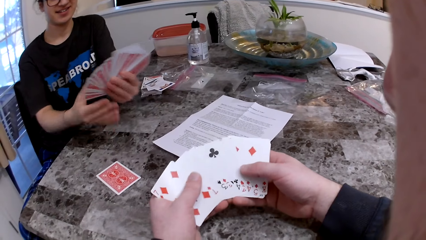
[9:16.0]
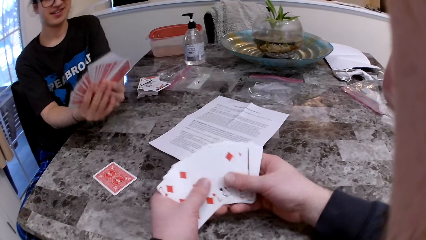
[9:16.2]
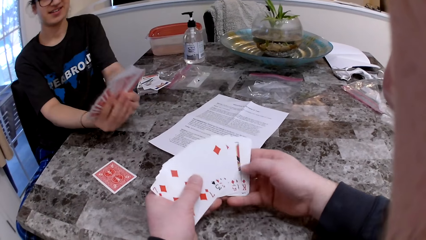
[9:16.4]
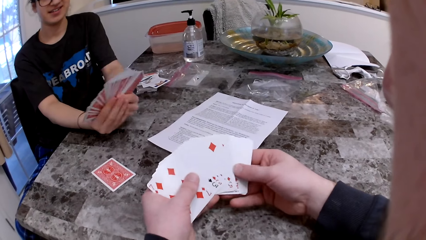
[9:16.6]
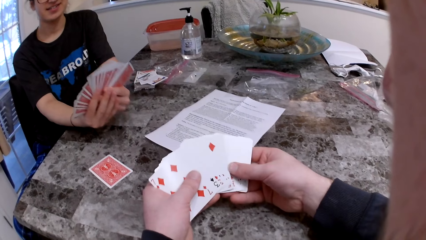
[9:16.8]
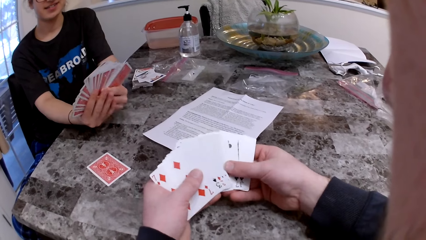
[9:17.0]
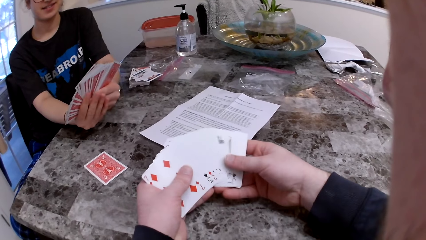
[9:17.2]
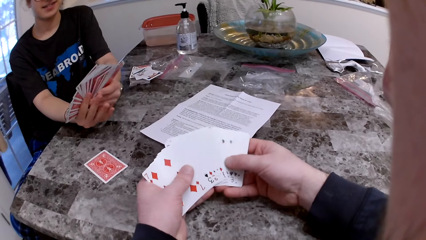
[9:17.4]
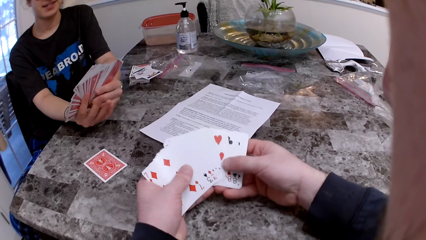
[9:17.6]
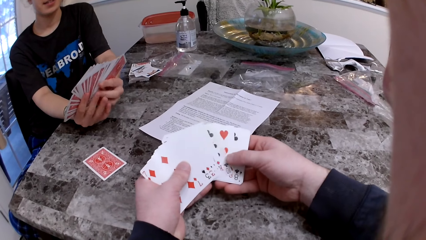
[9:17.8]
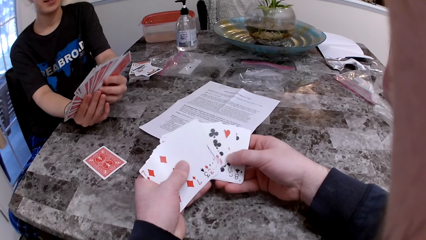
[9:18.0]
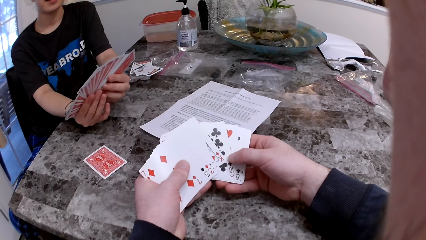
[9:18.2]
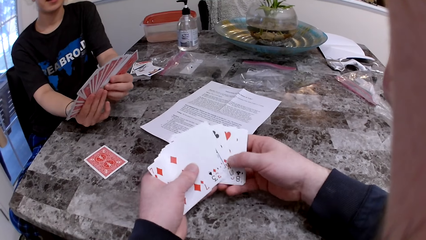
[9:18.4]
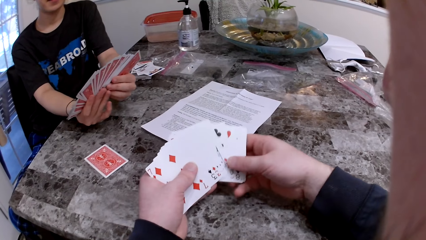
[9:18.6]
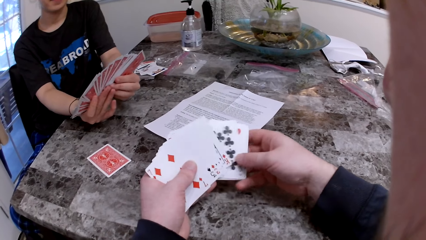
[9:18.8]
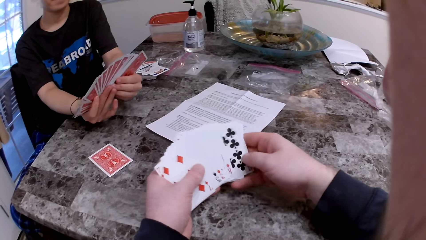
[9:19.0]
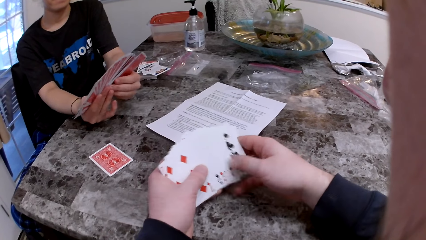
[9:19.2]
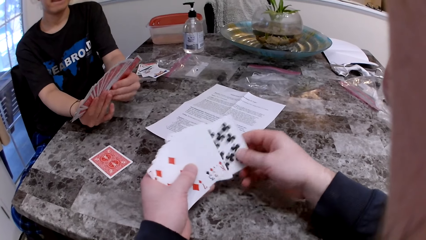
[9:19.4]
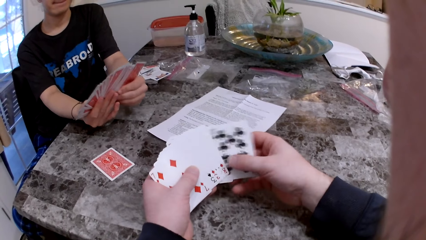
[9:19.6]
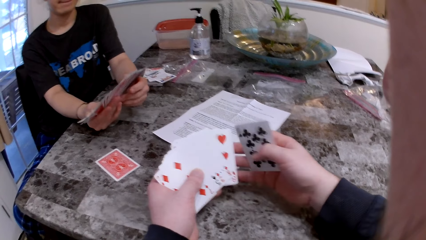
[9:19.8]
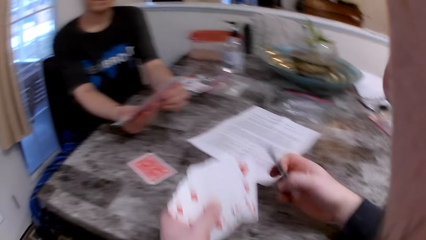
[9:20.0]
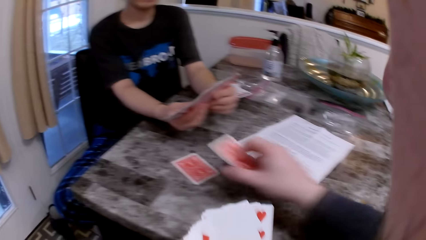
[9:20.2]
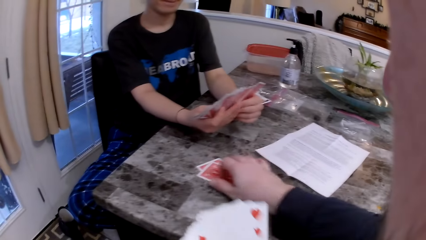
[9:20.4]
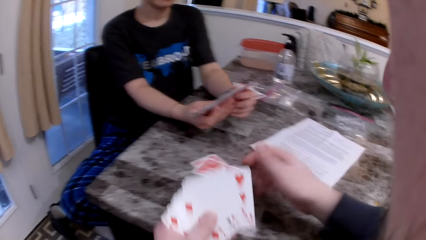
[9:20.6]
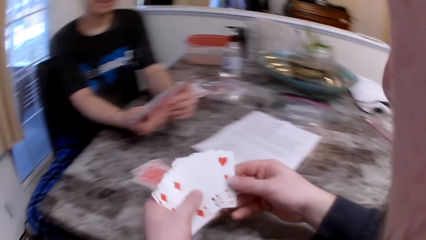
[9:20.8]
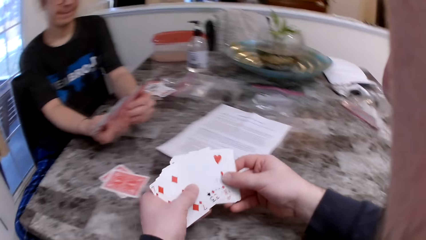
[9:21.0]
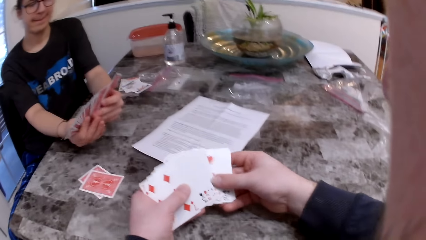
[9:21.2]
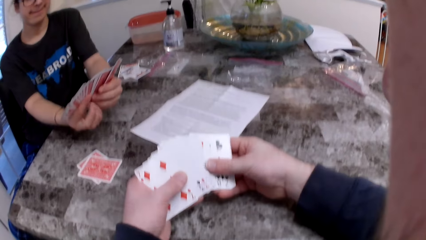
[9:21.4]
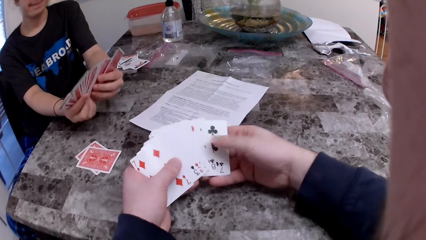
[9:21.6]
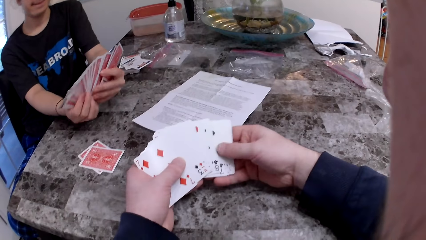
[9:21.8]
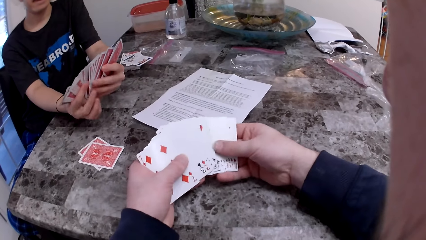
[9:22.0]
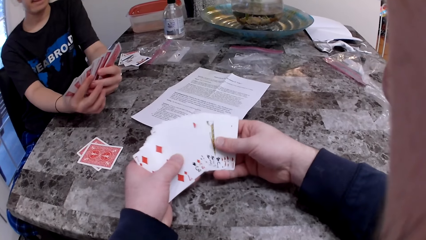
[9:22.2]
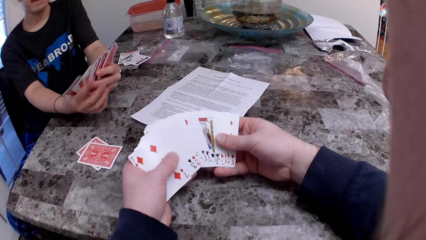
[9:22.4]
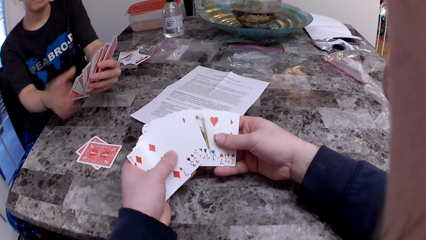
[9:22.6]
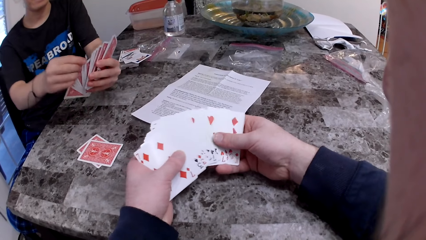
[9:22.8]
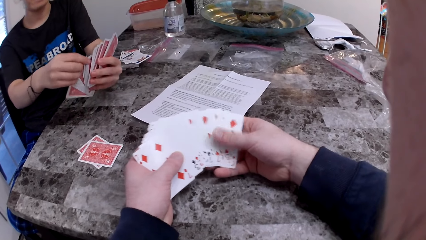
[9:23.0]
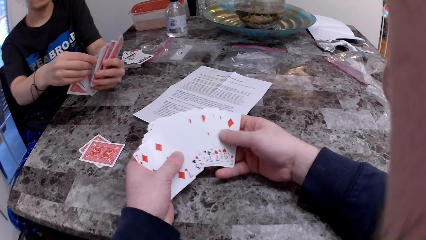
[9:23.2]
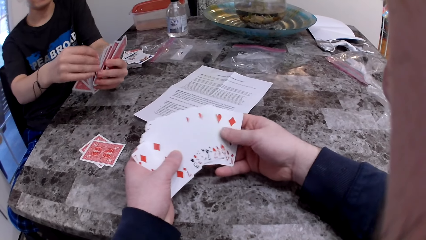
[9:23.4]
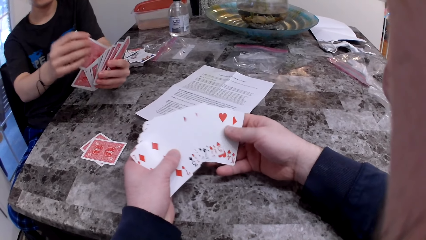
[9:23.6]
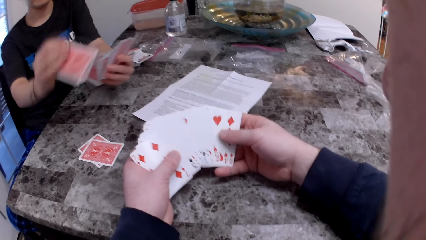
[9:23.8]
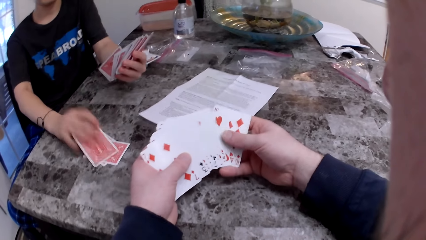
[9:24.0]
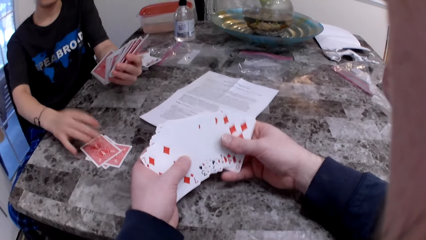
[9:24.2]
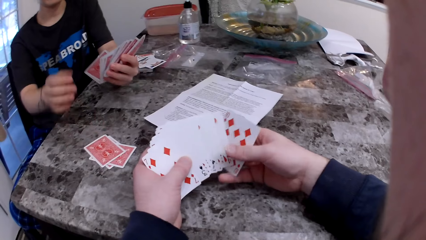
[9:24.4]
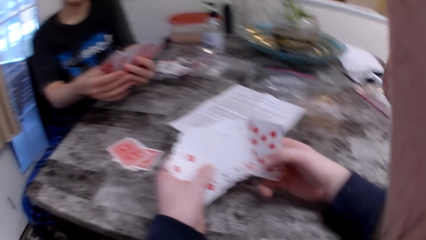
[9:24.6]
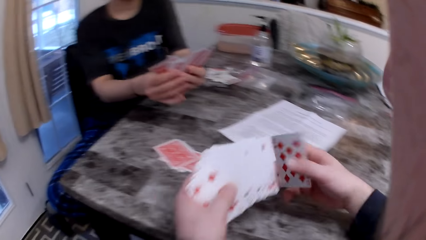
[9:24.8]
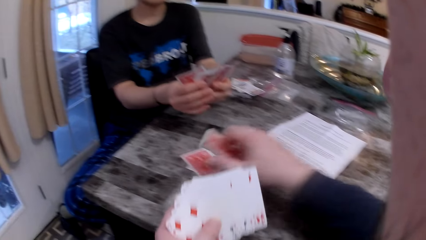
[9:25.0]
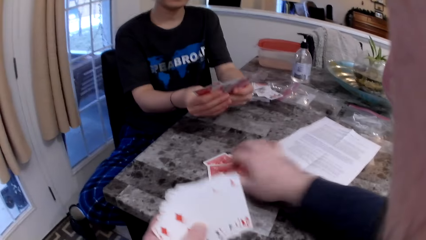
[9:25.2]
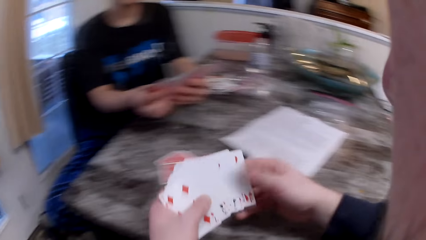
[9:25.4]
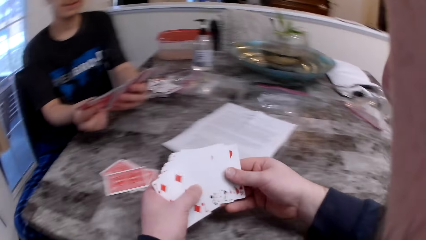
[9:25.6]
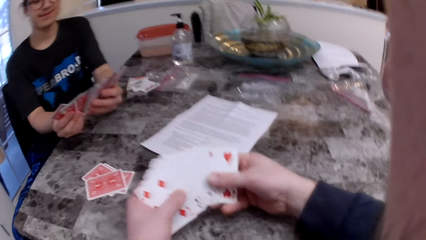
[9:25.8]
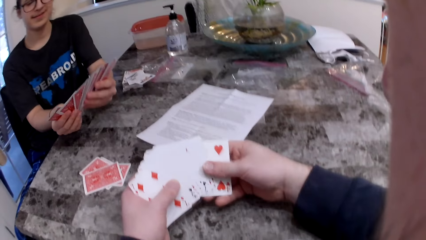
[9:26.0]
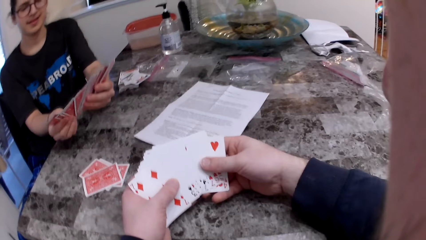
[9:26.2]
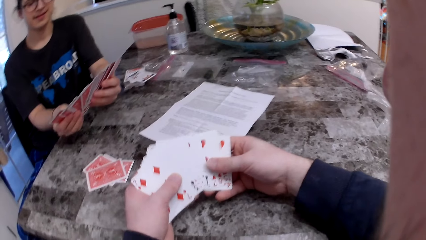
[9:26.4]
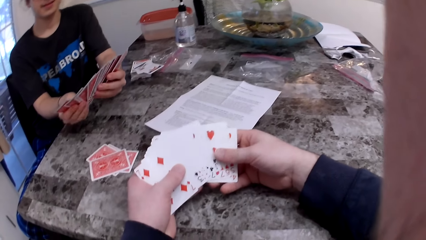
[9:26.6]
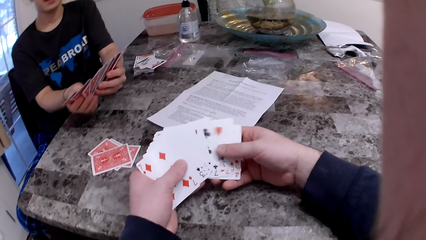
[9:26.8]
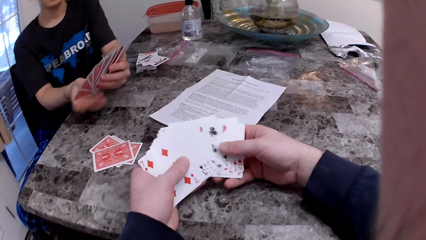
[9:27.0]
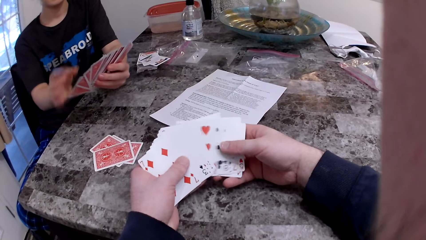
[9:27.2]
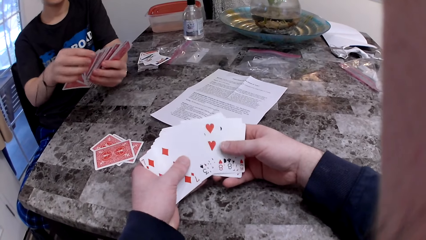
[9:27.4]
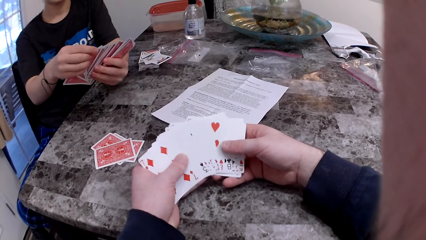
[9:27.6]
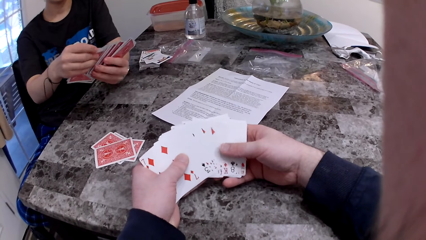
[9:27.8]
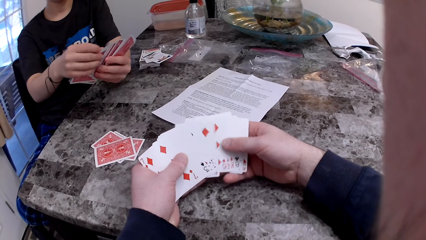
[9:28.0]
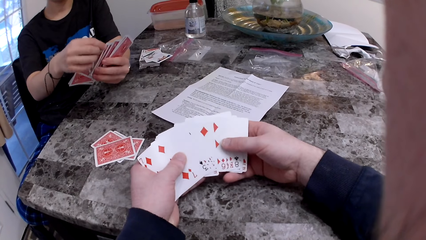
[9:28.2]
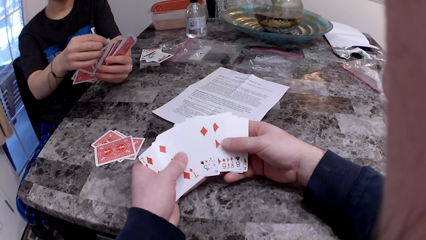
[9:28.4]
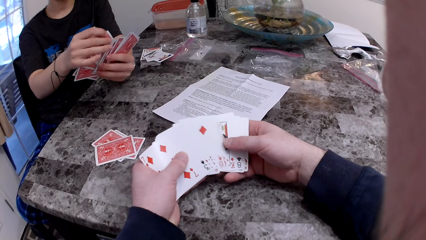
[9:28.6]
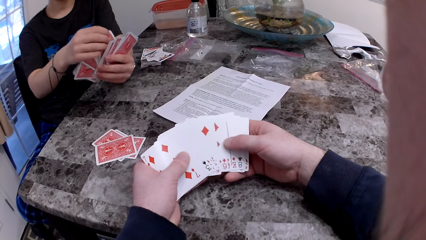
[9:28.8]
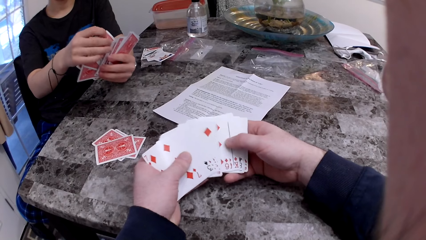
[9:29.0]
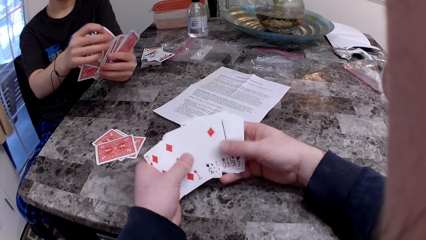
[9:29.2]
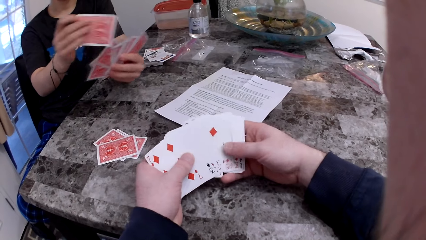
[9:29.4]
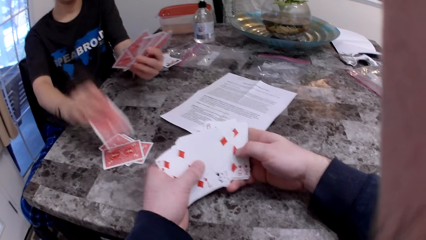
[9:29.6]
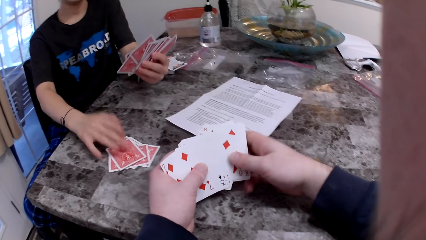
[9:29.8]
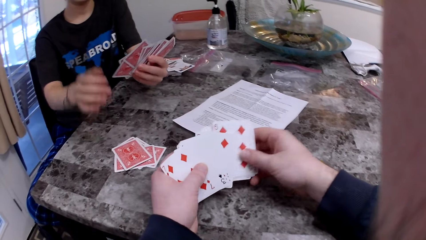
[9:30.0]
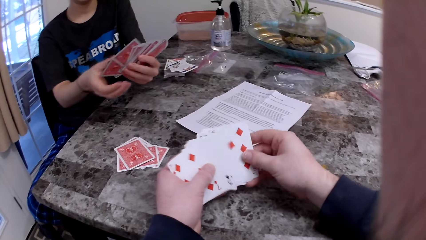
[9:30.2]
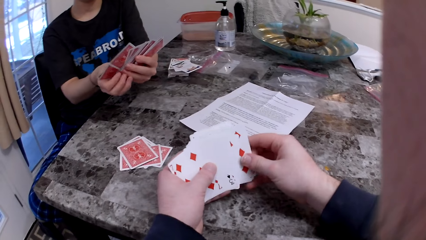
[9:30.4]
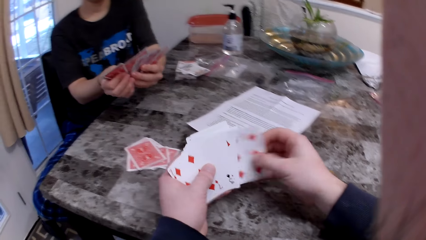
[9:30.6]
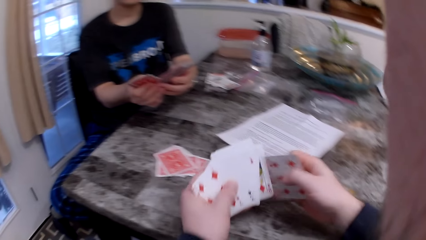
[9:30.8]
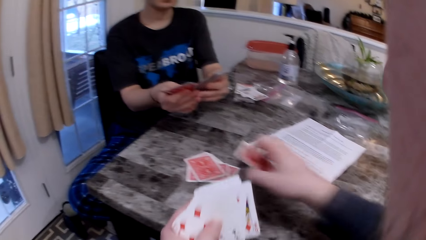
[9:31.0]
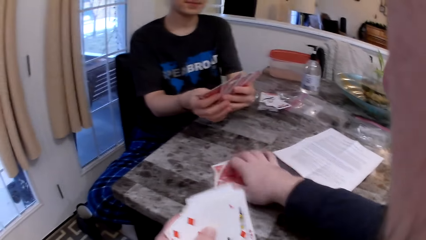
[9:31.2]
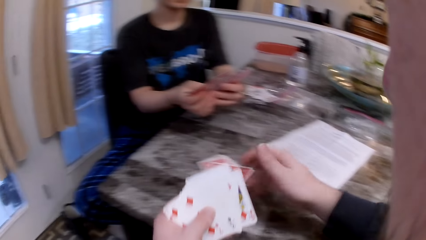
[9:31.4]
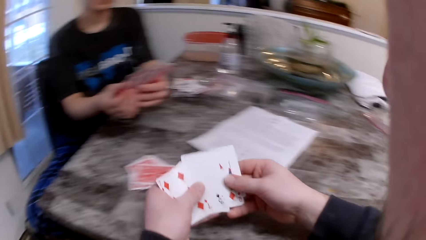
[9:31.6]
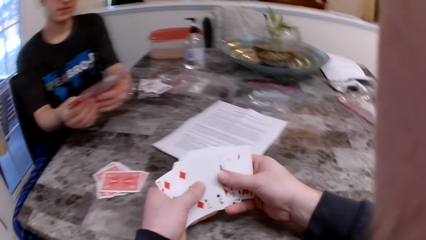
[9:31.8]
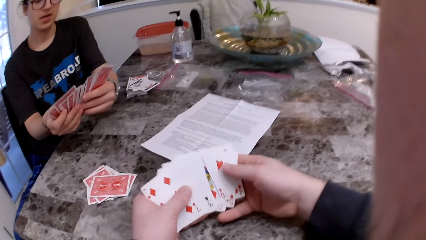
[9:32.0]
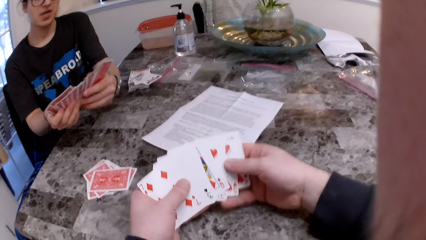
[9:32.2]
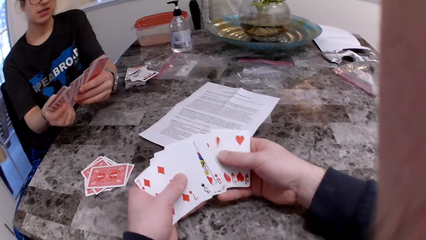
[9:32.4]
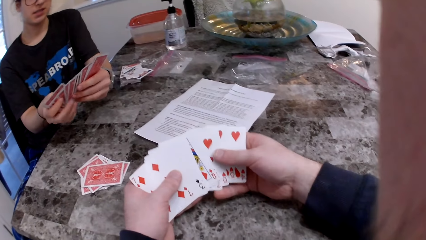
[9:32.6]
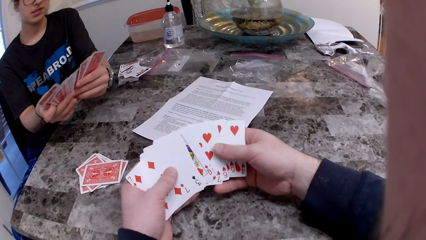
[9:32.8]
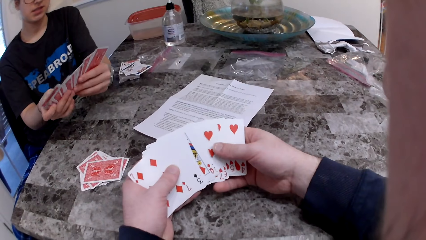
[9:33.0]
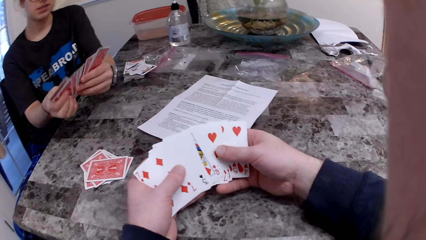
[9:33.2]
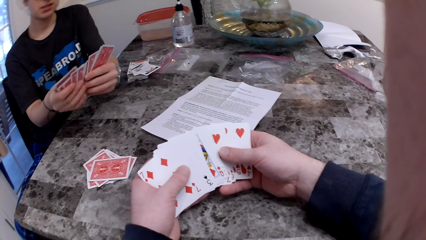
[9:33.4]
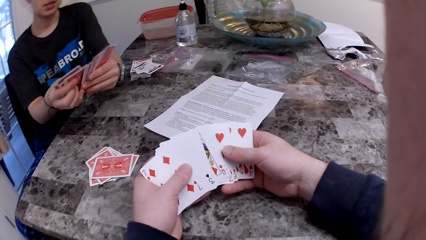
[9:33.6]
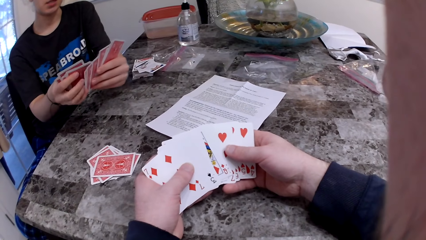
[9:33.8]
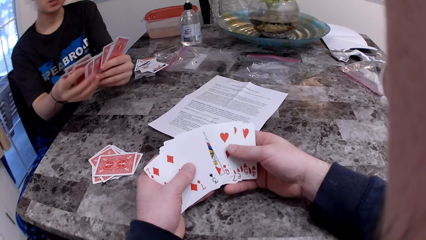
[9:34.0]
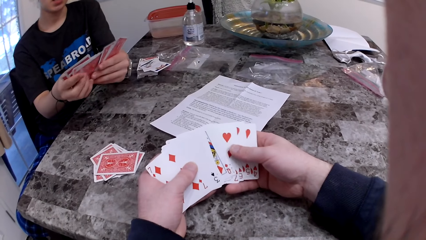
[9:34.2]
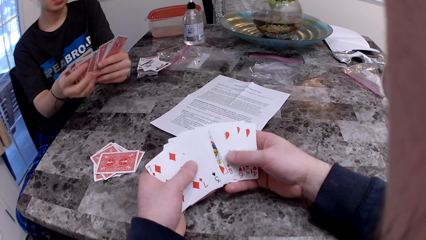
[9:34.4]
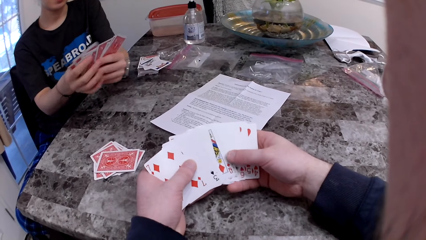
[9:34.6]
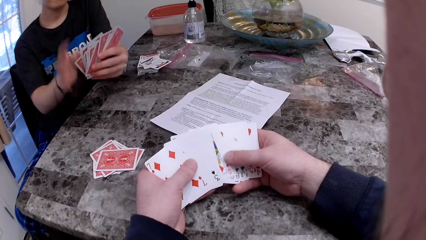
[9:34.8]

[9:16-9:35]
A woman drops a card on the table with her right hand. The camera wearer drops a card on the table with his right hand. The woman puts a card on the table. The camera wearer puts a card on the table. The woman puts a card on the table. The camera wearer puts a card on the table.
